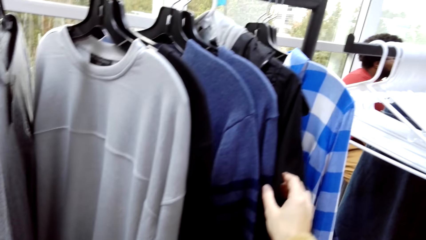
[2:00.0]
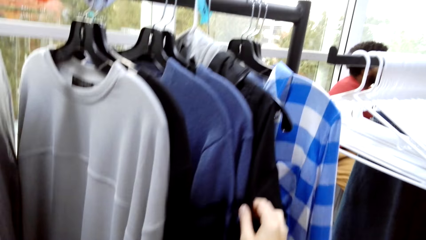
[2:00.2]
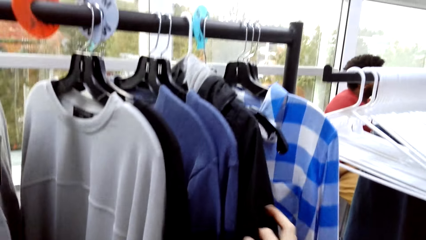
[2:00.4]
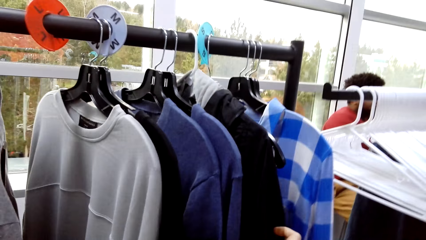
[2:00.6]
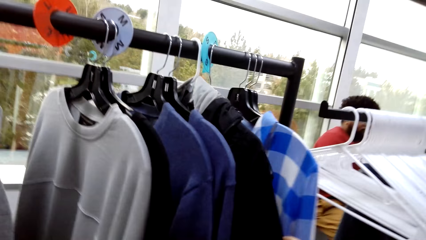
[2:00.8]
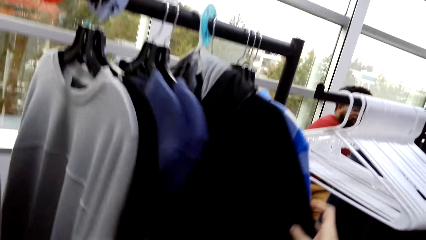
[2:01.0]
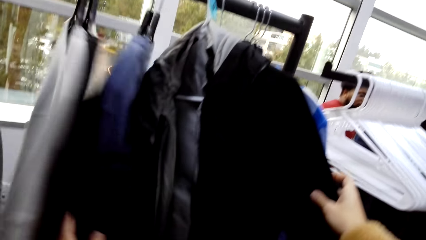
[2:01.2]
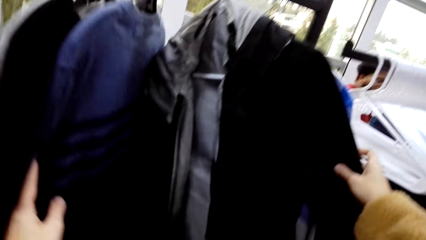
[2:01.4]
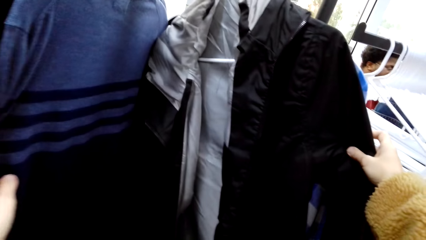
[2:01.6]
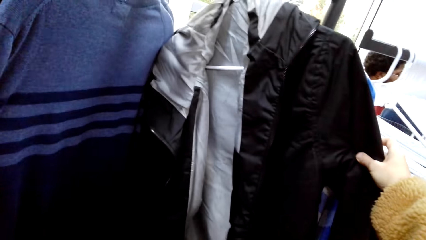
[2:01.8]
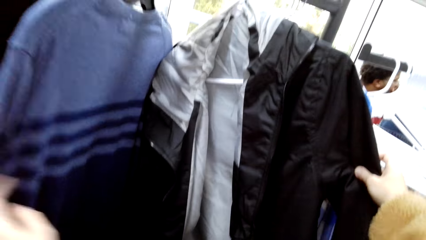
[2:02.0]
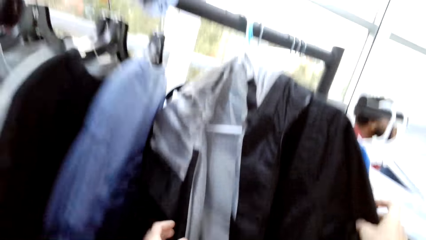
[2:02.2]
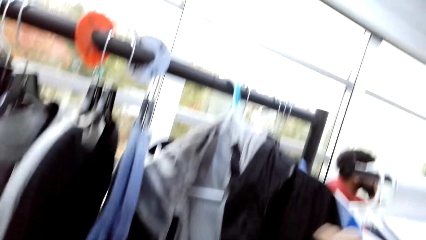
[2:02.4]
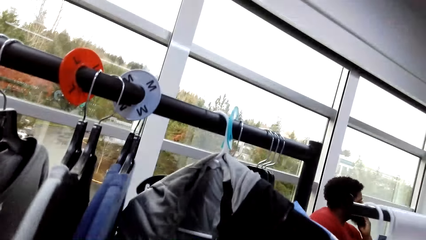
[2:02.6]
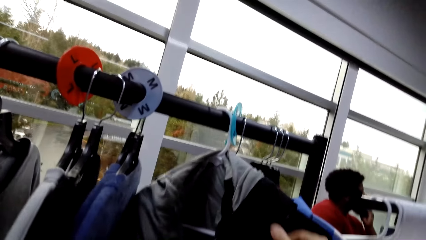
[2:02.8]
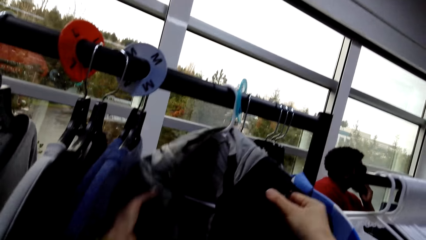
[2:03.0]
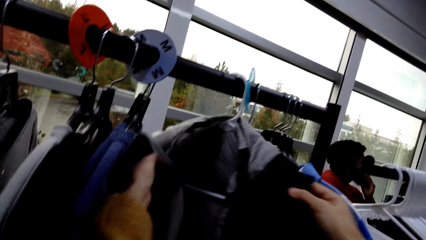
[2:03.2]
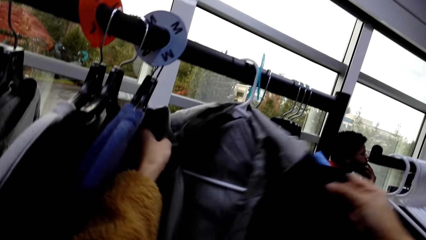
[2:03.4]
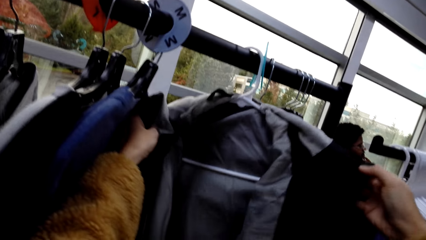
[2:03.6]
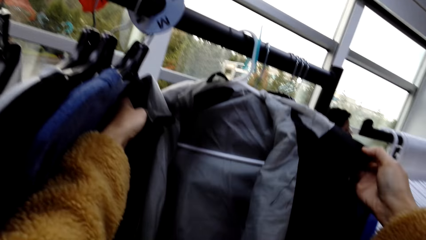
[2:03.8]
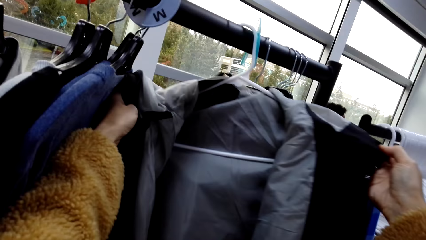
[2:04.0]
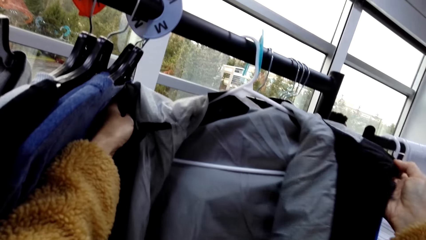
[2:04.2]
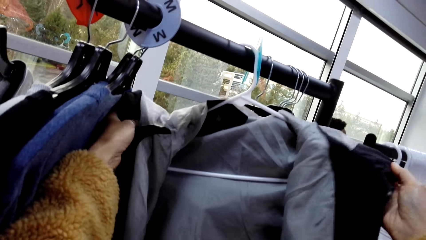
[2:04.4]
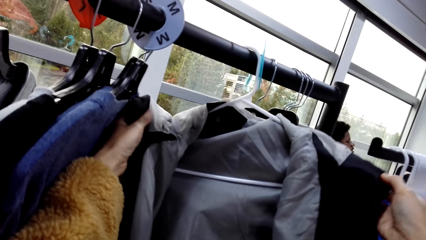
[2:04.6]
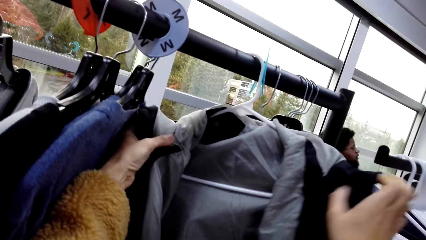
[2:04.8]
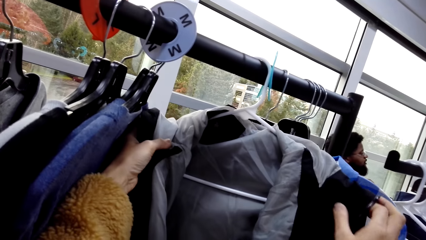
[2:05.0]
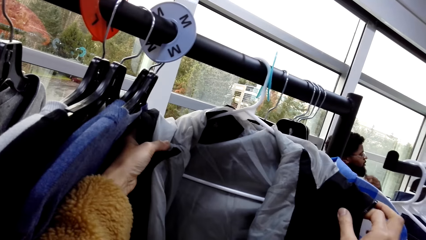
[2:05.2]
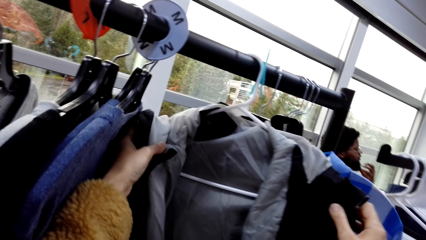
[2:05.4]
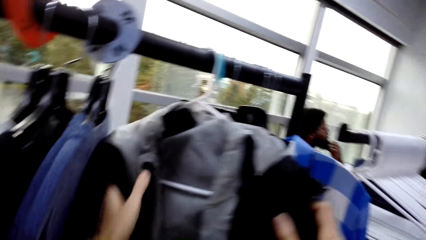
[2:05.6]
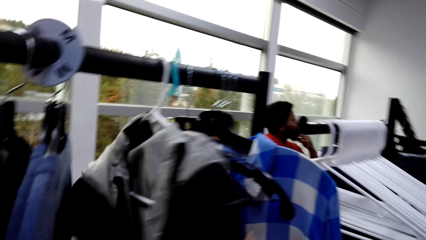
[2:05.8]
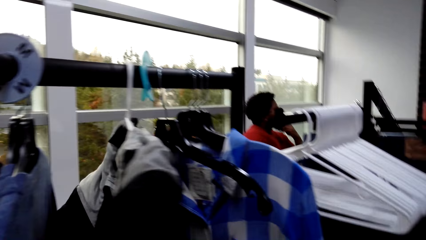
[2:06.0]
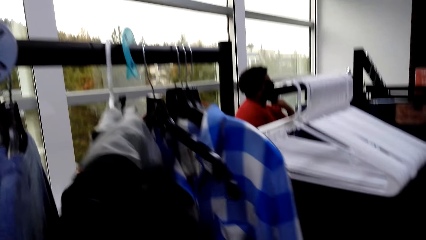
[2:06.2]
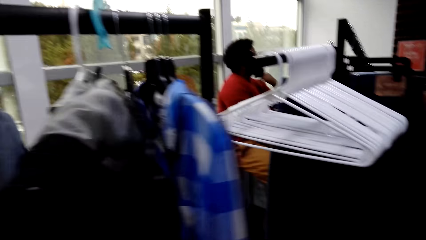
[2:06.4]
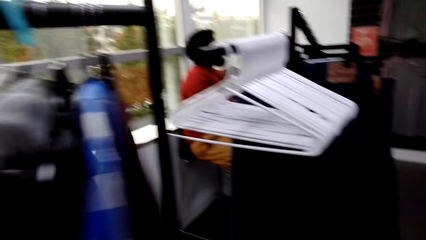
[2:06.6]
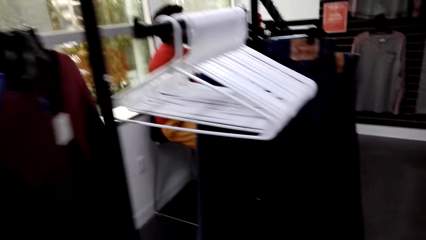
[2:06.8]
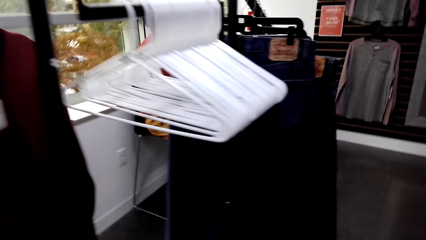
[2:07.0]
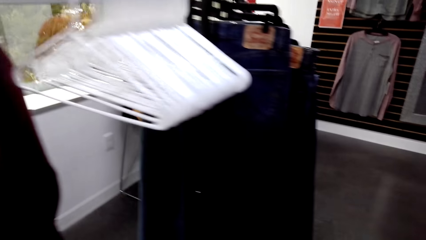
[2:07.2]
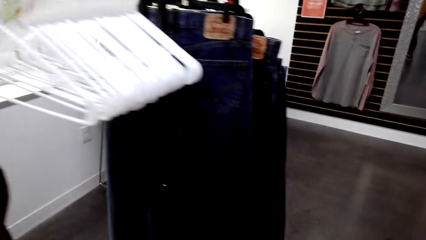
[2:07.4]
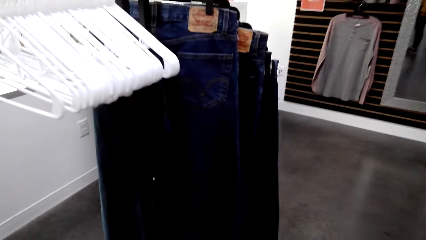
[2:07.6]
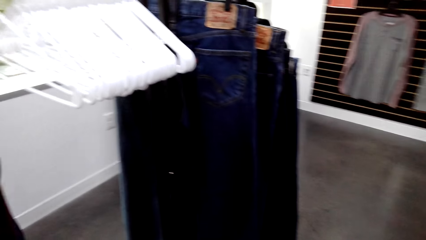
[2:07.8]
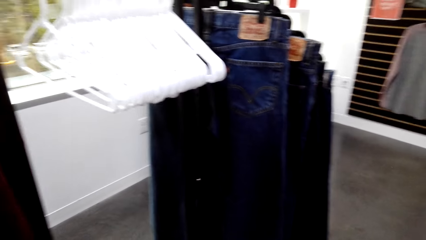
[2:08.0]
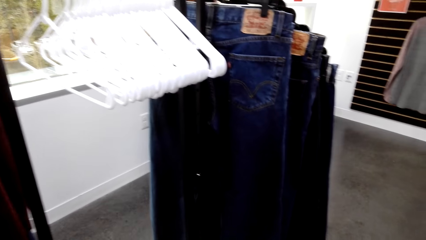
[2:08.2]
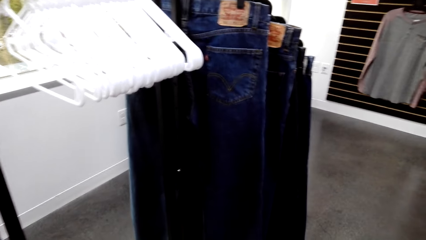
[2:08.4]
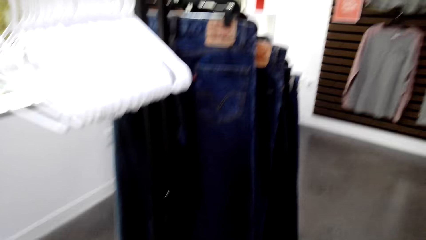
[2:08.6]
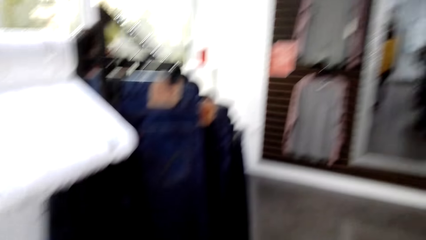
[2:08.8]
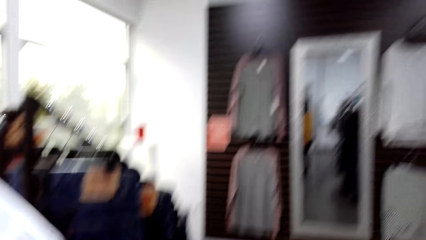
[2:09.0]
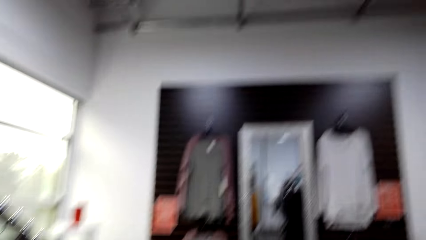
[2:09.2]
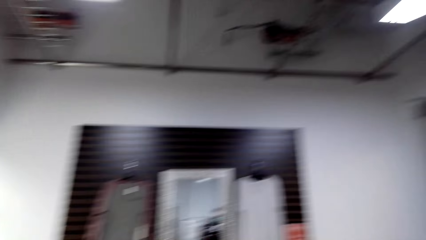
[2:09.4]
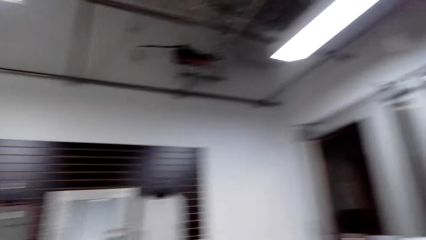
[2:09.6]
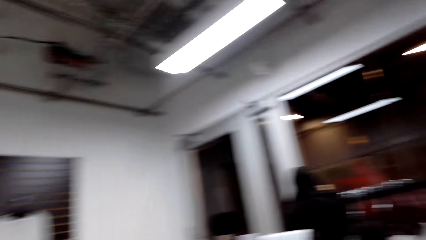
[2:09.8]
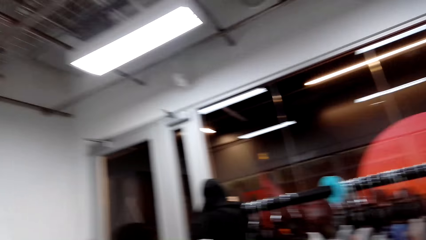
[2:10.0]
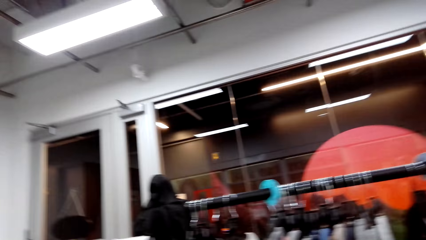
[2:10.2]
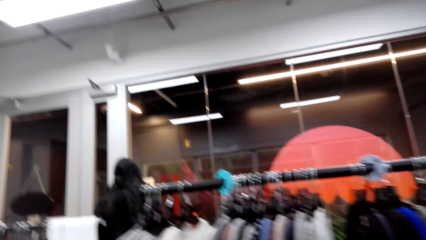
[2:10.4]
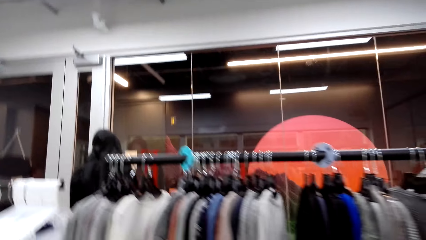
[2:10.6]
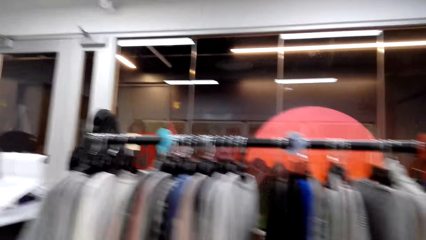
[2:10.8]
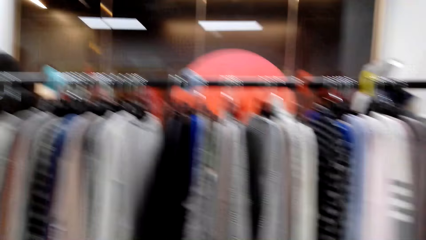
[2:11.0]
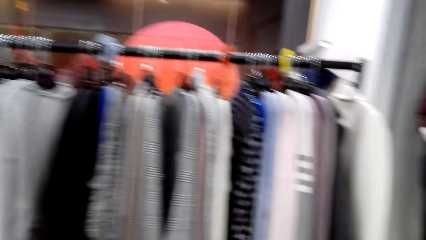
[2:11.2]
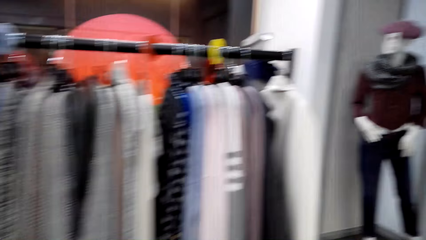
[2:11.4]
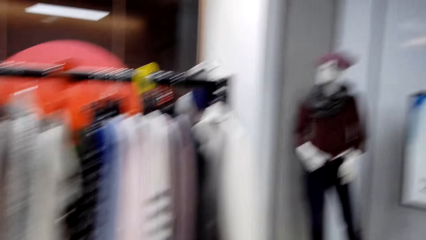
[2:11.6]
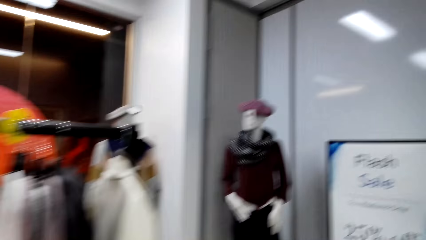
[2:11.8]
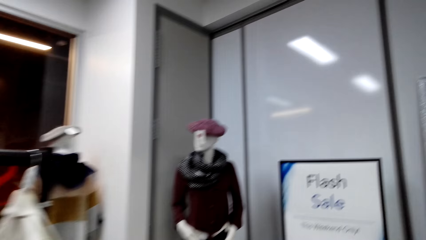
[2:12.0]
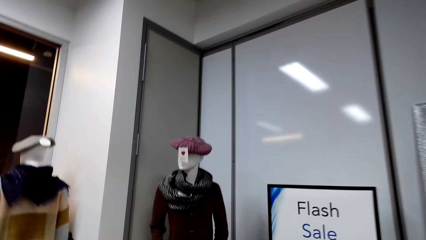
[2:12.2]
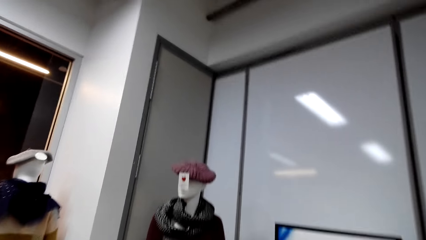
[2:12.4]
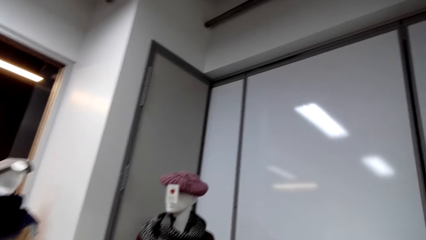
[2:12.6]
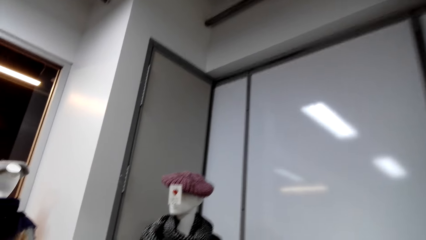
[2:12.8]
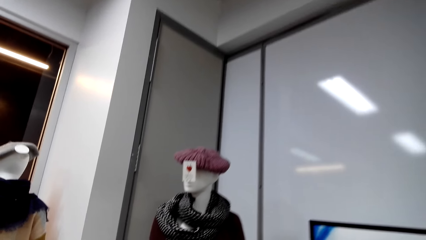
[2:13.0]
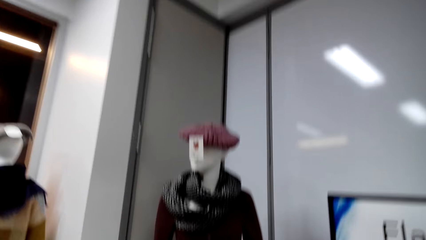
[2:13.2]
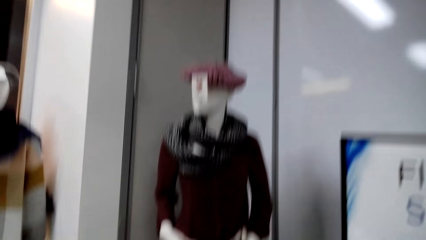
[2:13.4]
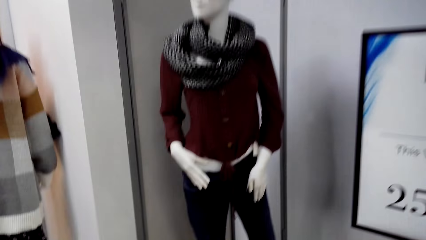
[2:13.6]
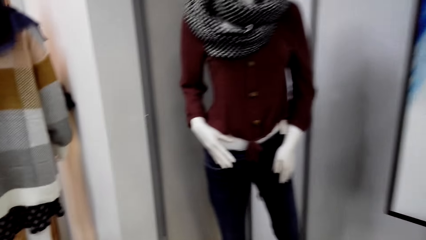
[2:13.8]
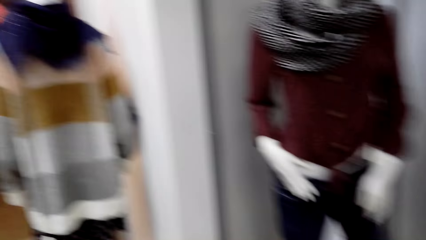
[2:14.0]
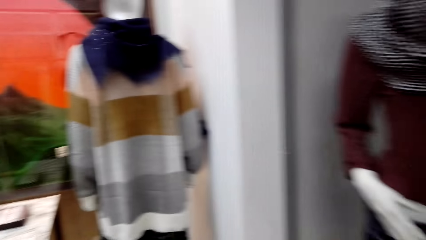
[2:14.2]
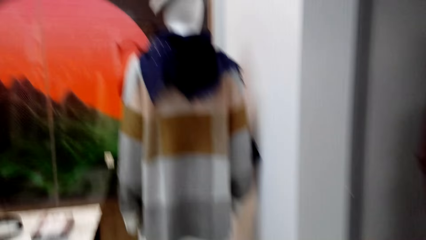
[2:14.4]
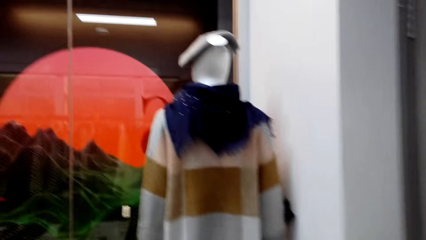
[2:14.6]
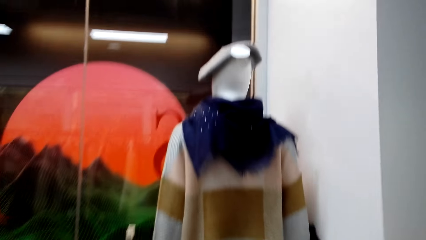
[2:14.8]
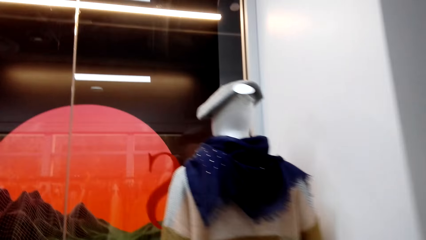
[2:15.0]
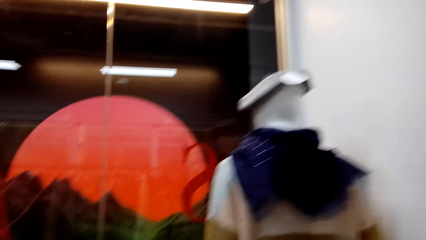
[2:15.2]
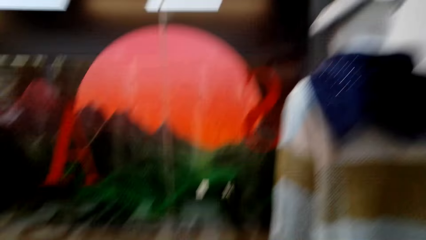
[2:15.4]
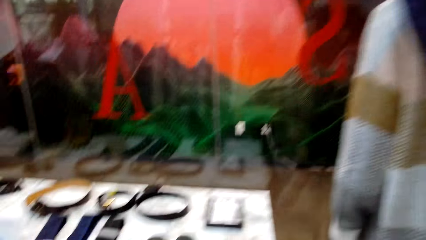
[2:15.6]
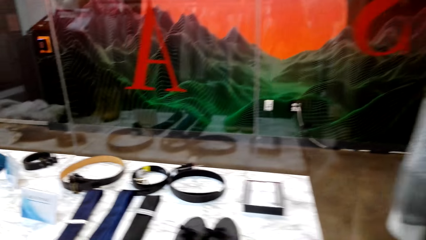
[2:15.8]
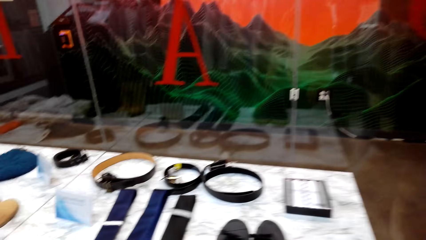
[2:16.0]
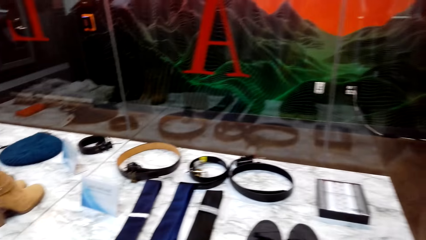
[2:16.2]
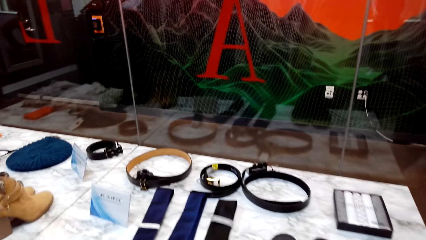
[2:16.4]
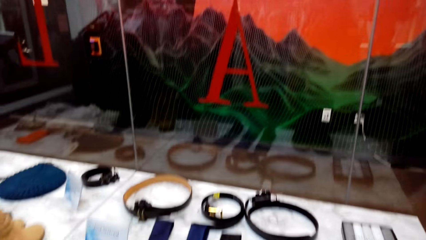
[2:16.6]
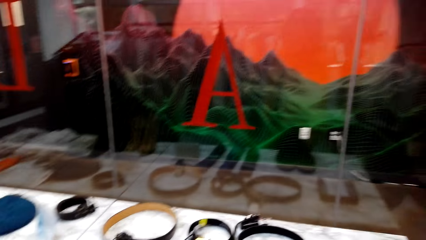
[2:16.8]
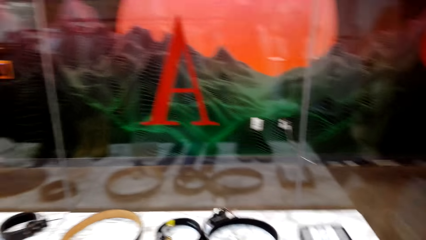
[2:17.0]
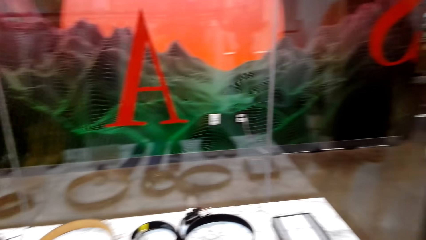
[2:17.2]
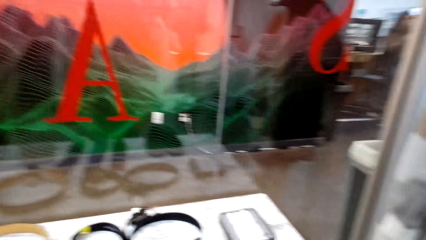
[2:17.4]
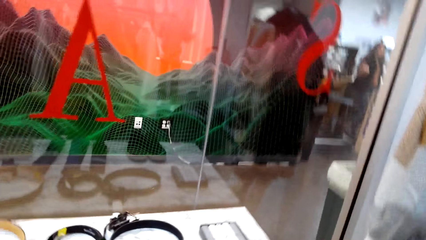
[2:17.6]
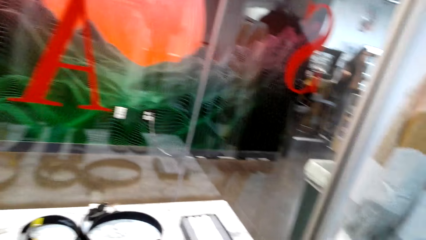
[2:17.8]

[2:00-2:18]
The camera wearer holds the jacket with the right hand. She holds the jacket with both her hands. She looks at the jacket. She walks towards the jeans. She looks around. She turns around. She walks to another rack. A man talks to the camera wearer.
